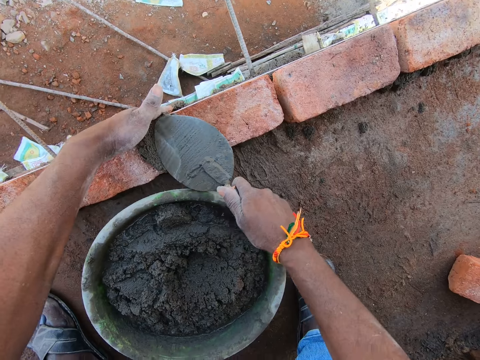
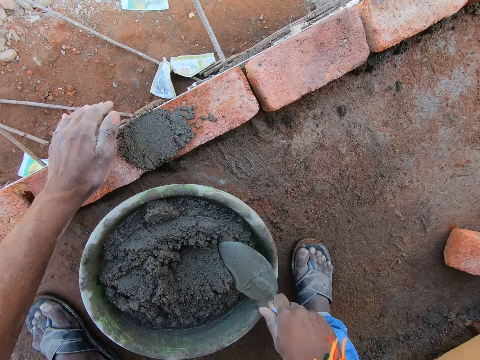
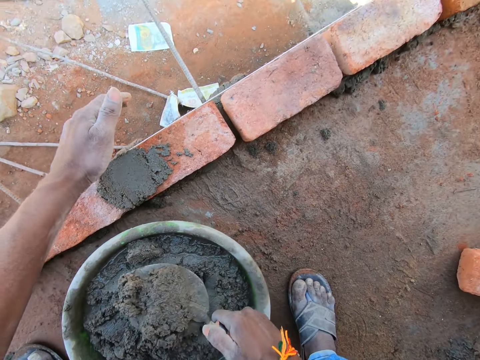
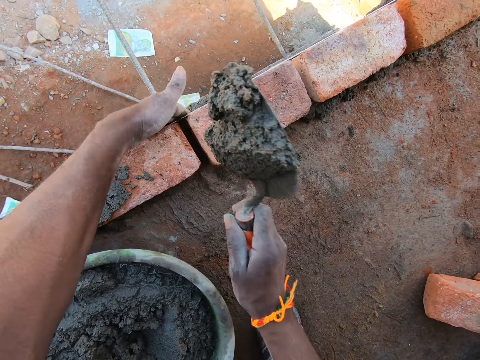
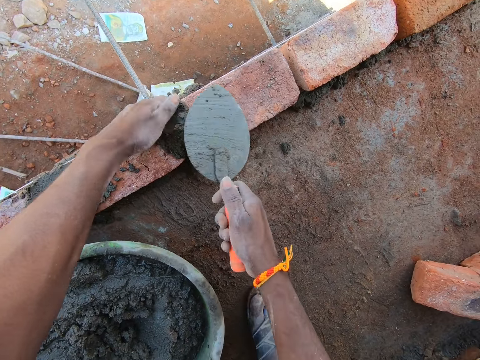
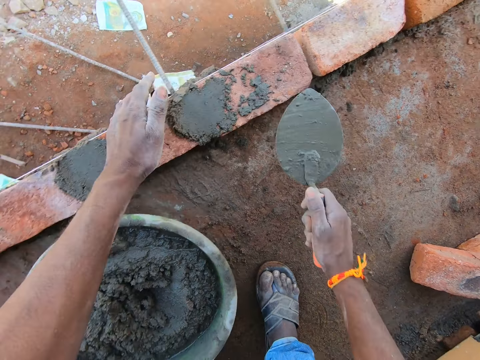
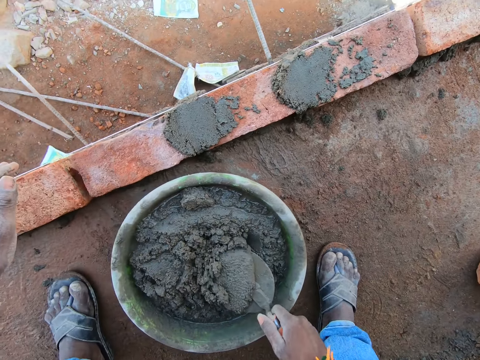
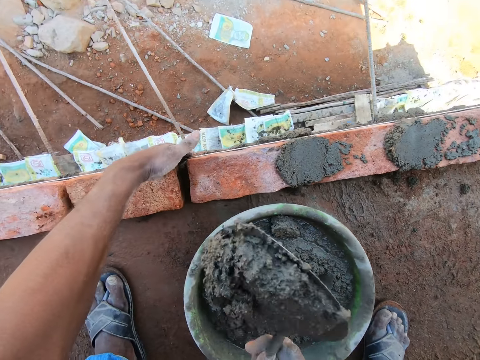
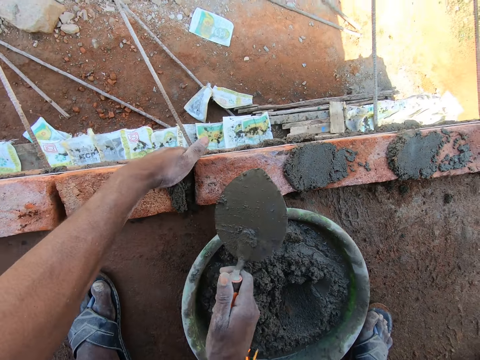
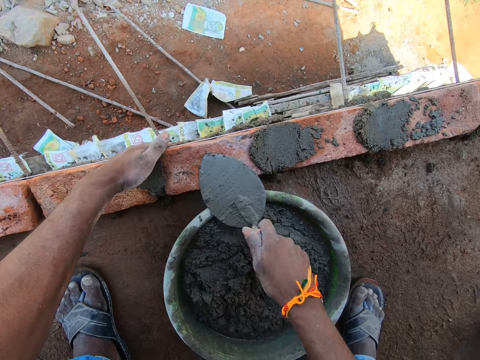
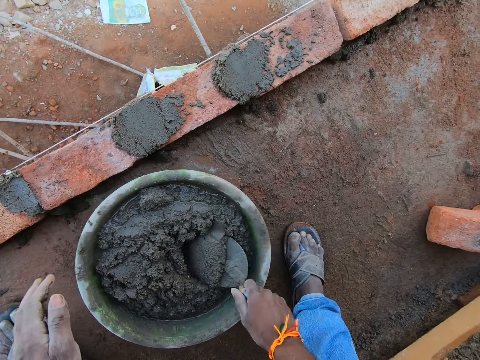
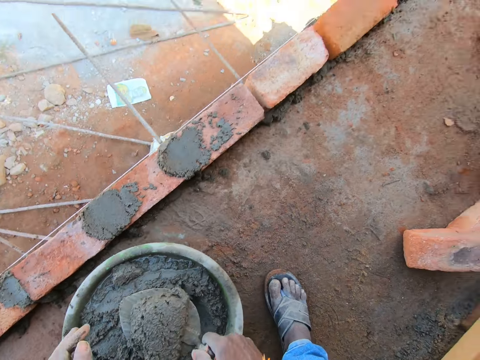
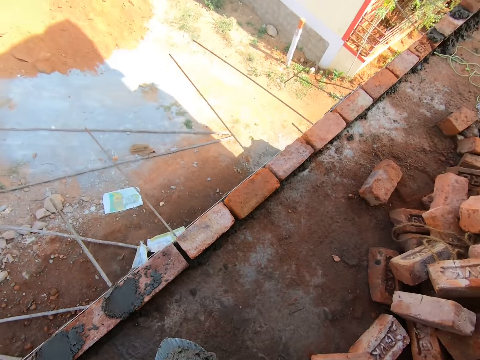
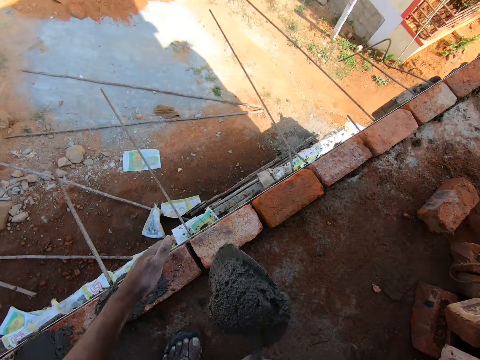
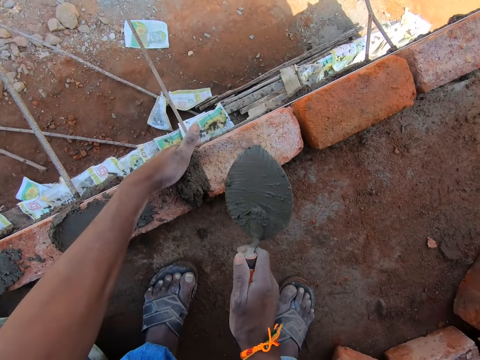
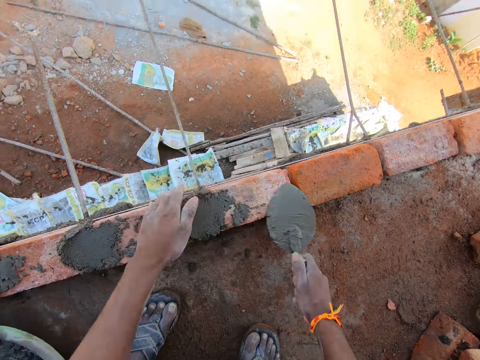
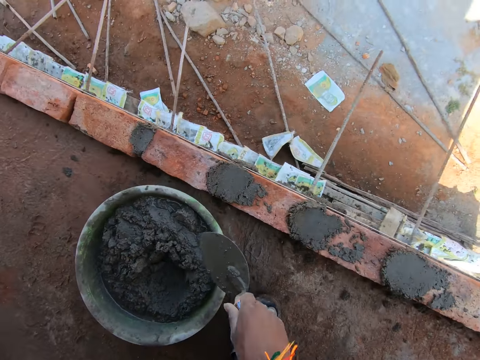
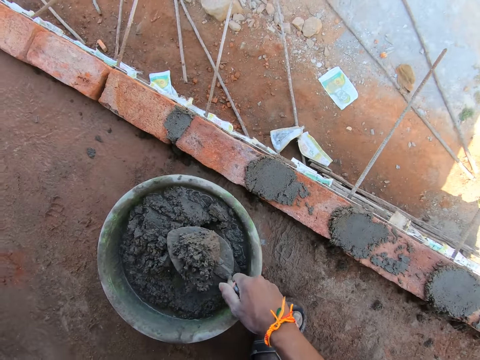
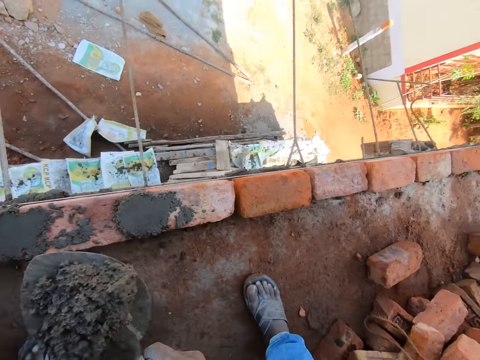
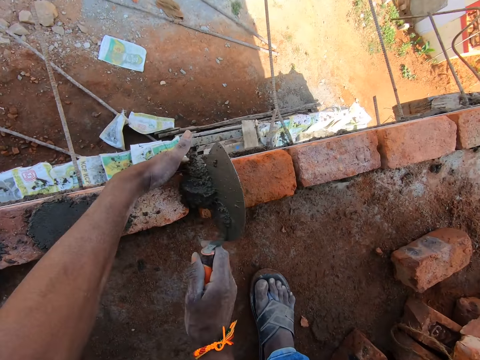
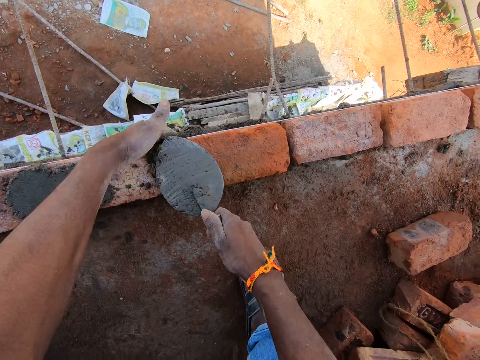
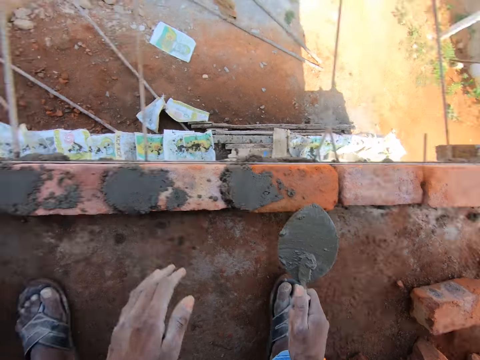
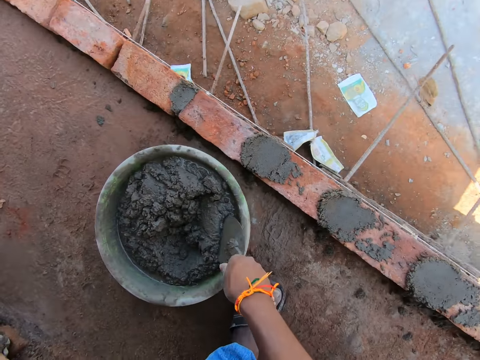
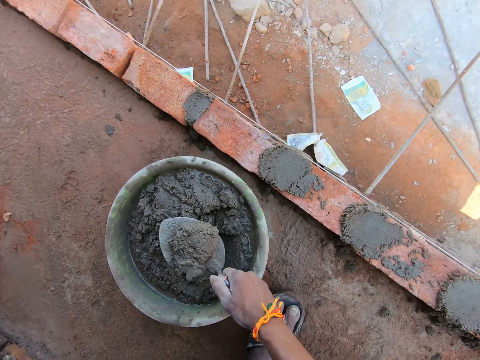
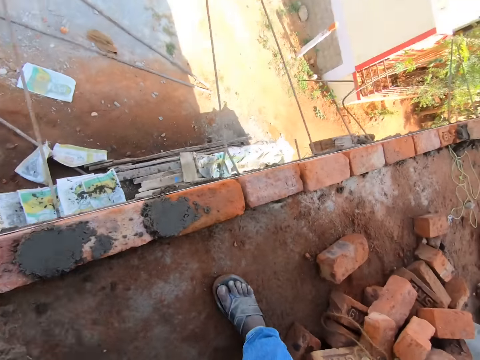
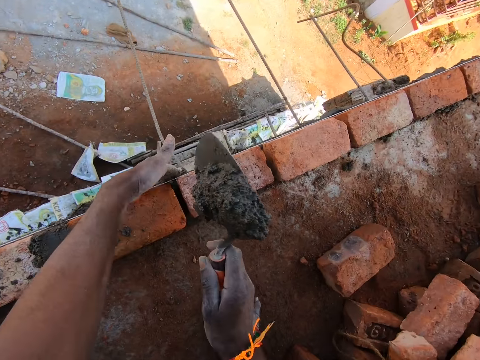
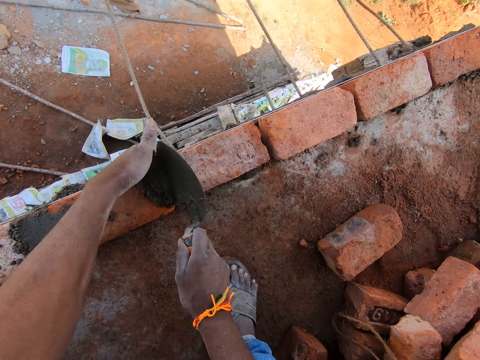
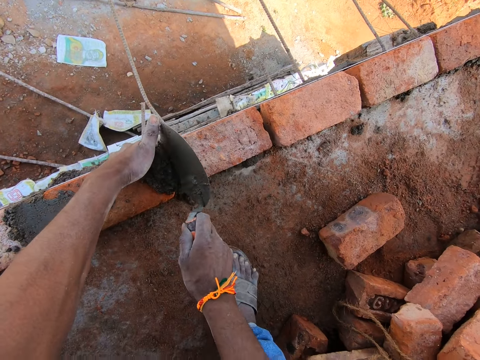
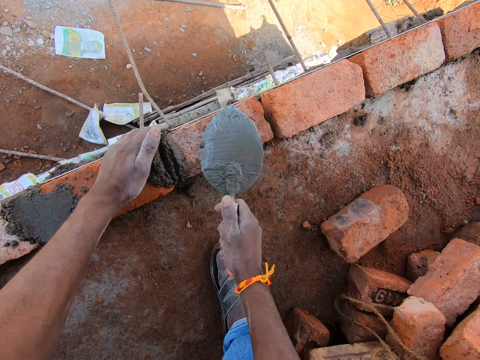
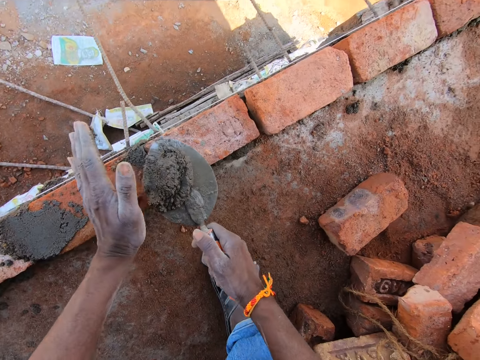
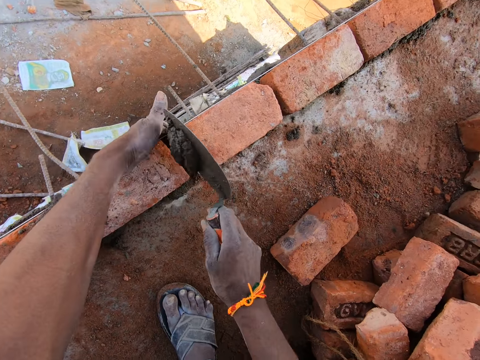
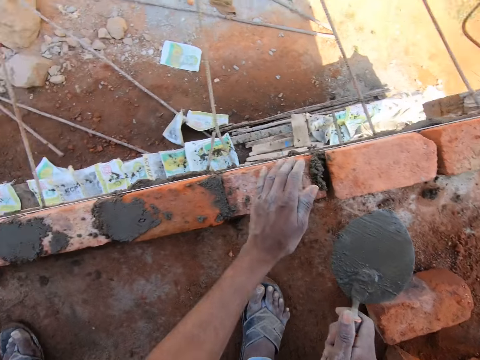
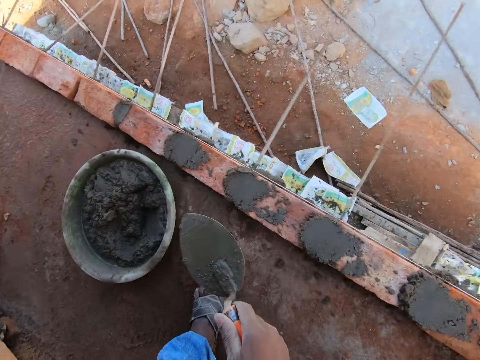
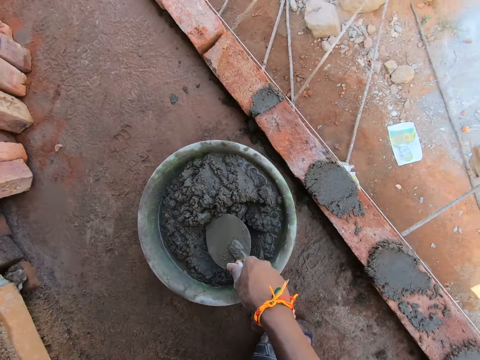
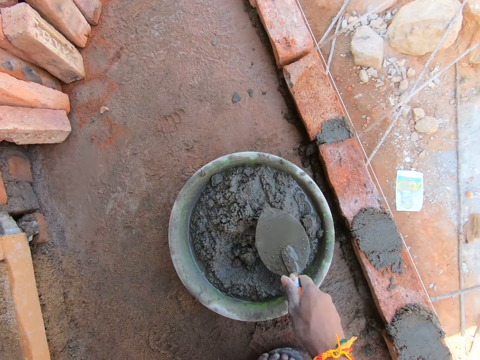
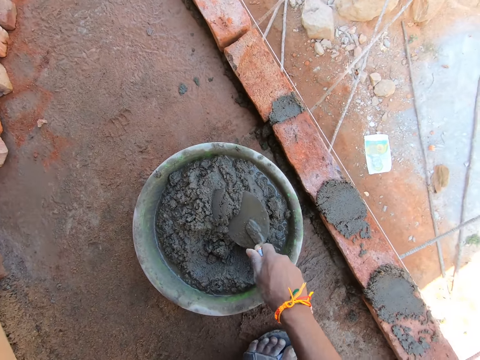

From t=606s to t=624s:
The camera wearer spreads concrete on the bricks. They scoop the concrete with a trowel. They drop cement mixer between the bricks. They apply the concrete between the bricks. They scoop the concrete with the trowel. They drop cement mixer between the bricks. They apply the concrete between the bricks. They spread the concrete on the bricks. They scoop the concrete with the trowel. They apply the concrete between the bricks. They drop concrete mixer between the bricks. They spread the concrete on the bricks. They scoop the concrete with the trowel. They apply the concrete between the bricks. They drop the concrete between the bricks. They spread the concrete on the bricks. They scoop the concrete with the trowel. They apply the concrete between the bricks. They drop cement mixer between the bricks. They scoop the concrete with the trowel. They drop cement mixer between the bricks. They scoop the concrete.

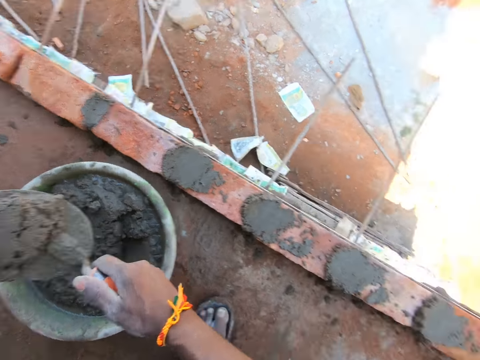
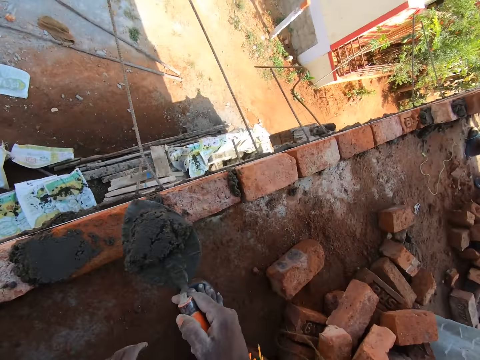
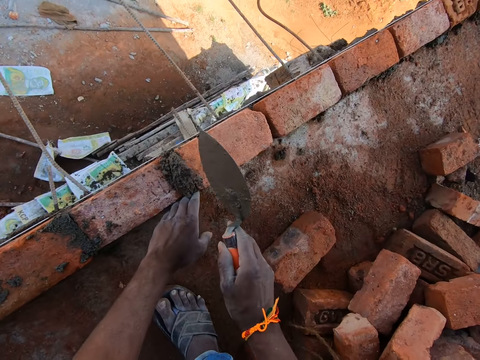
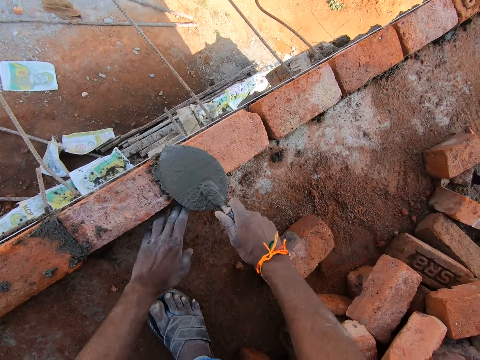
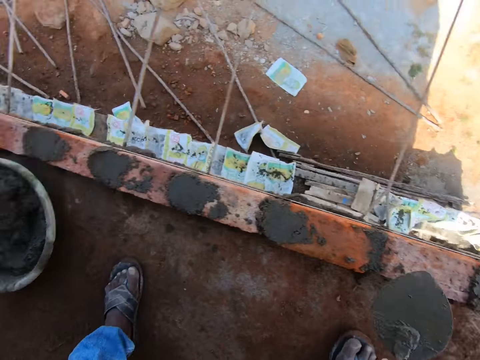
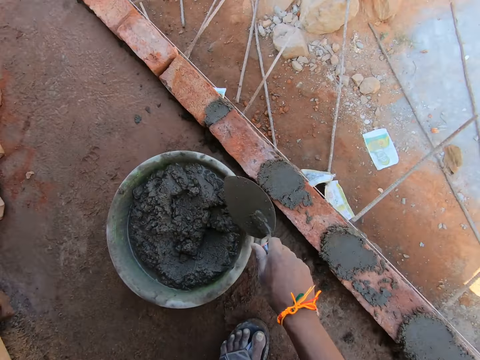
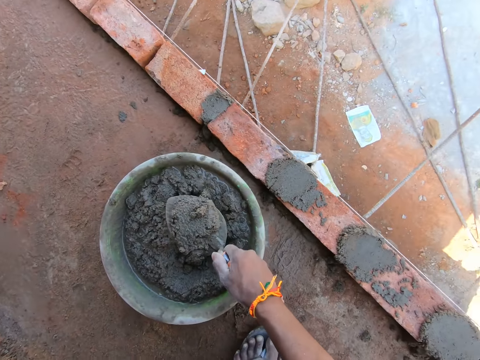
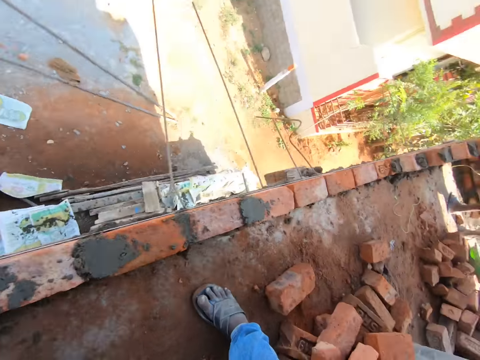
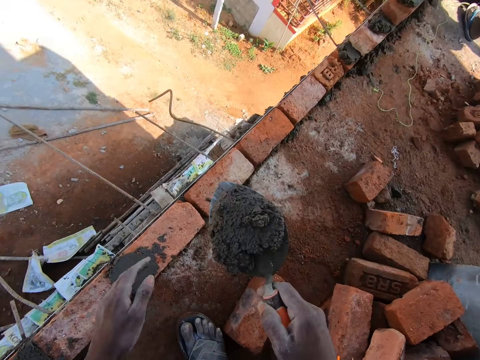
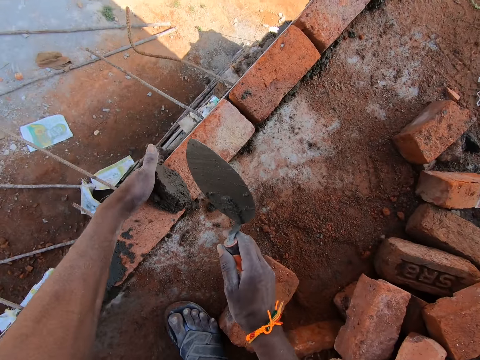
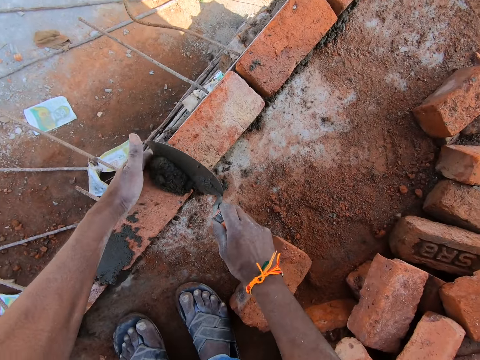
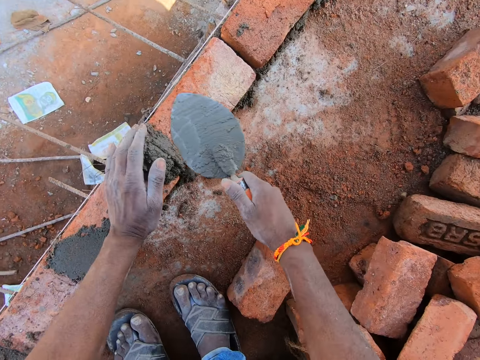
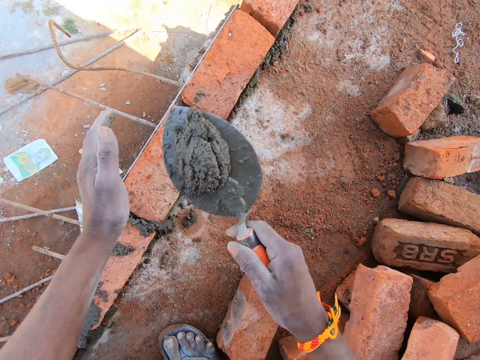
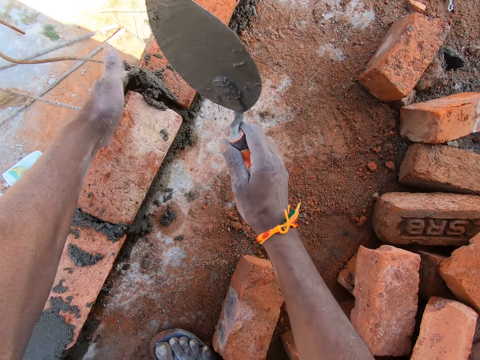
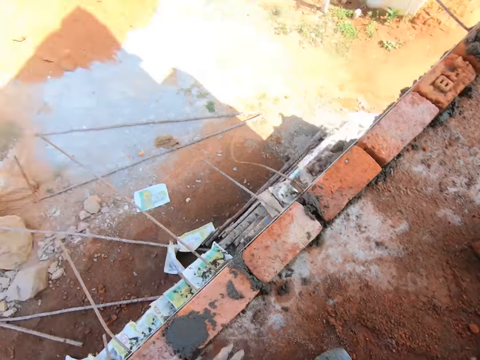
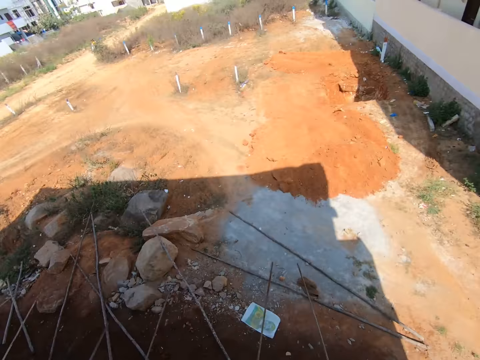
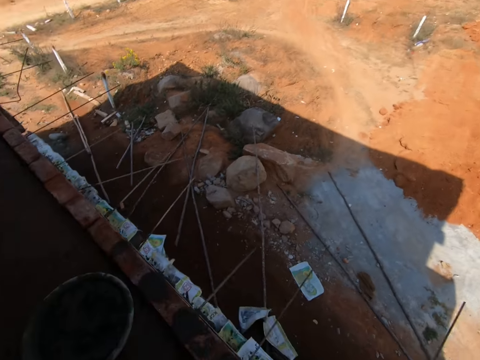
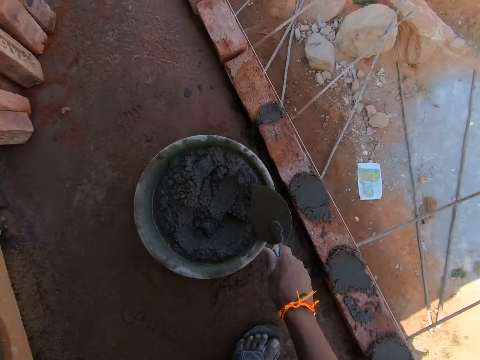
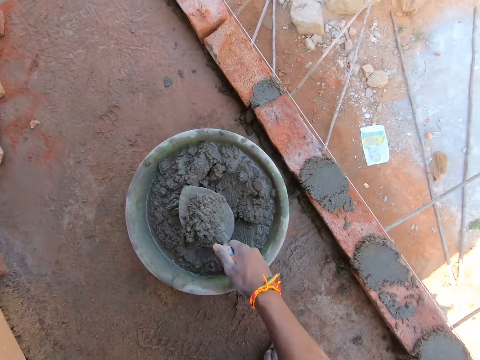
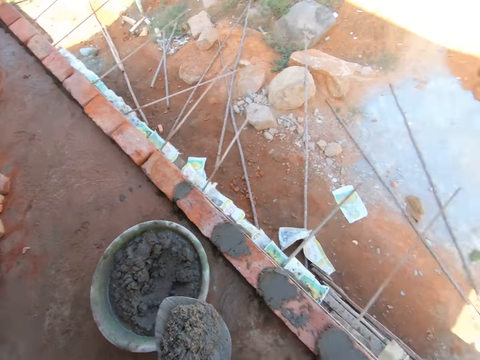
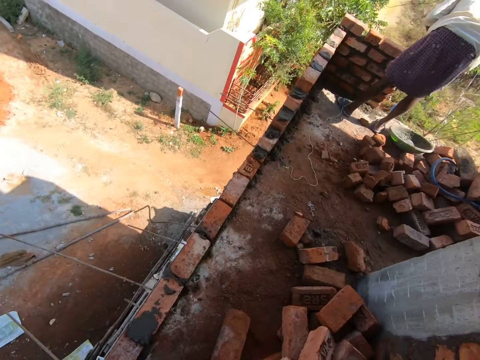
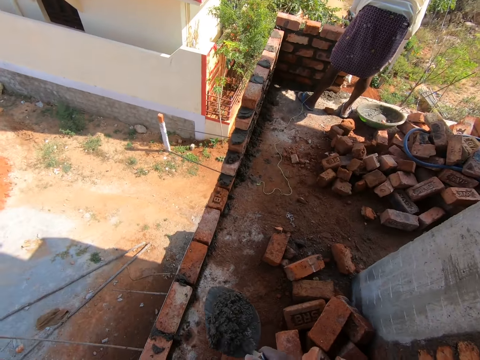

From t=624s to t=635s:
The camera wearer applies the concrete between the bricks. They drop cement mixer between the bricks. They spread the concrete on the bricks. They scoop the concrete with a trowel. They apply the concrete between the bricks. They drop cement mixer between the bricks. They scoop the concrete with the trowel. They drop cement mixer between the bricks. They scoop the concrete with the trowel.
